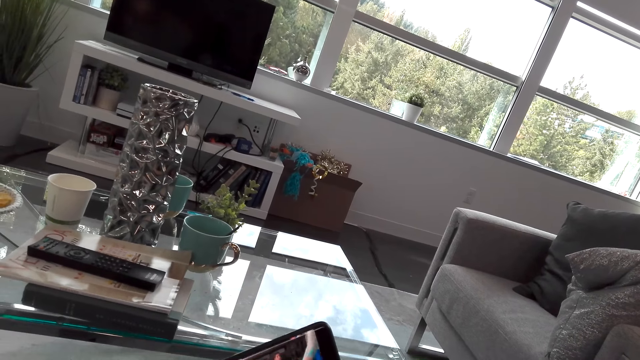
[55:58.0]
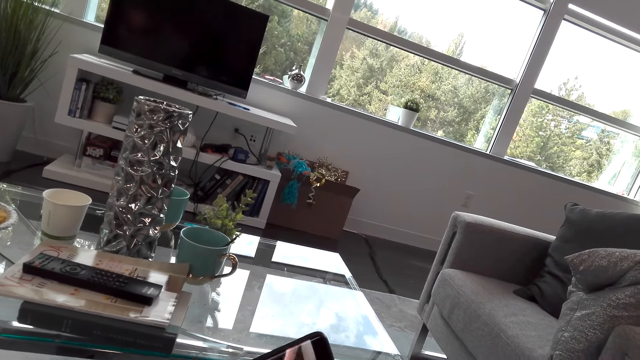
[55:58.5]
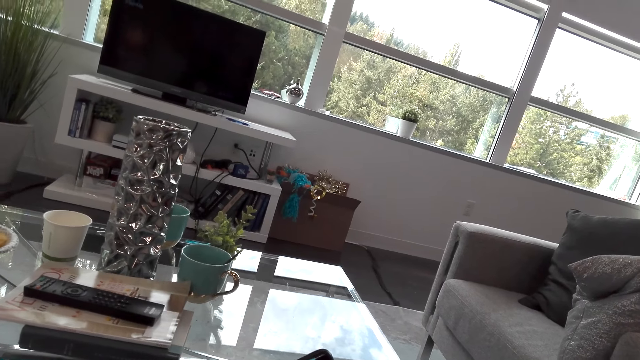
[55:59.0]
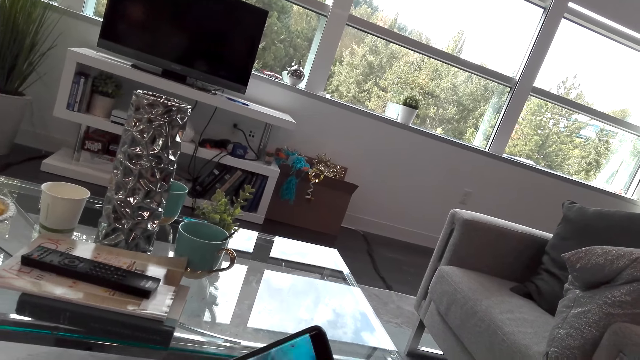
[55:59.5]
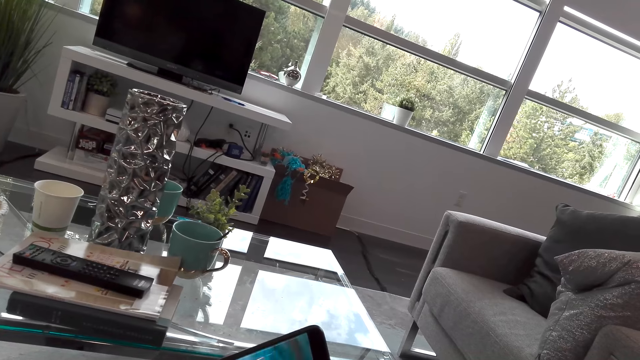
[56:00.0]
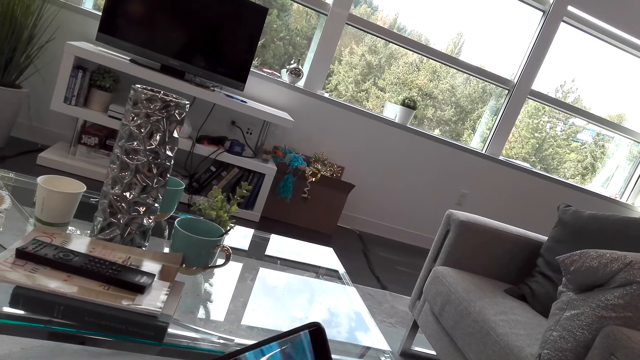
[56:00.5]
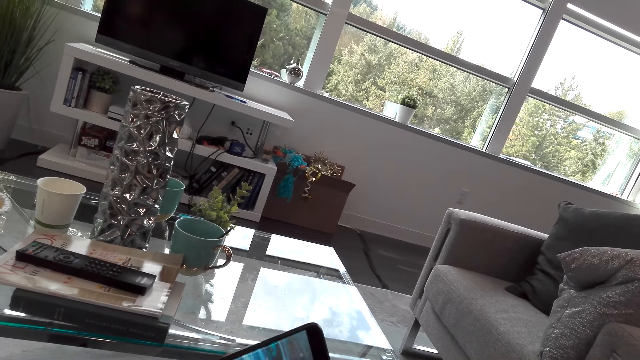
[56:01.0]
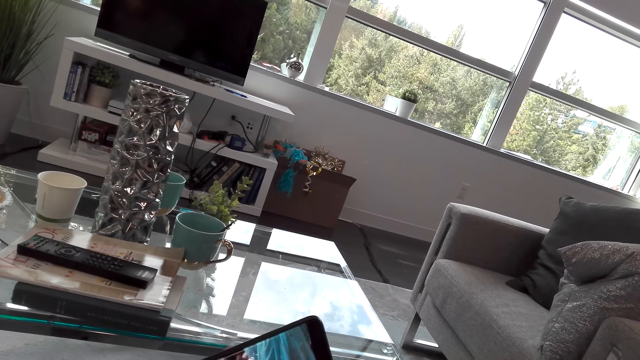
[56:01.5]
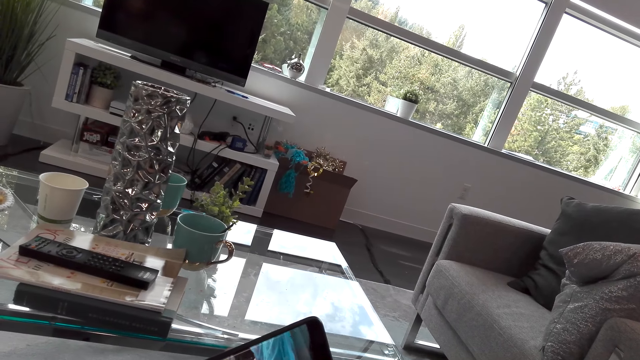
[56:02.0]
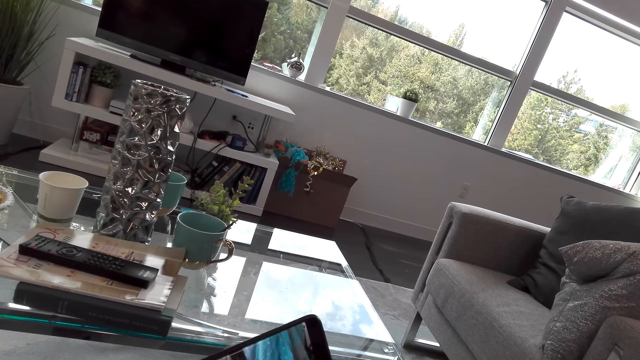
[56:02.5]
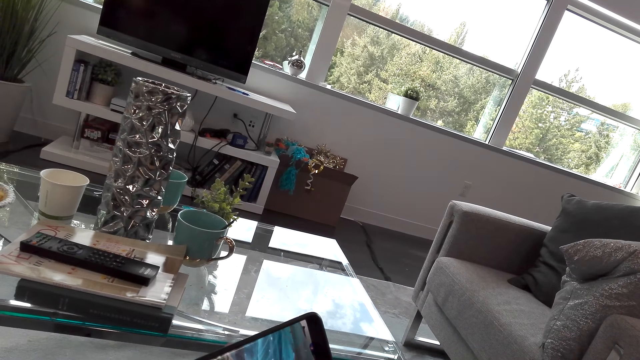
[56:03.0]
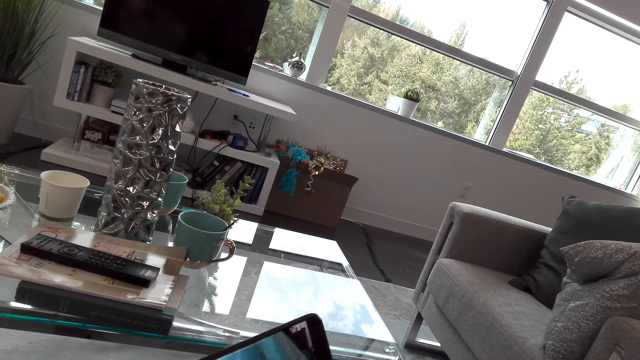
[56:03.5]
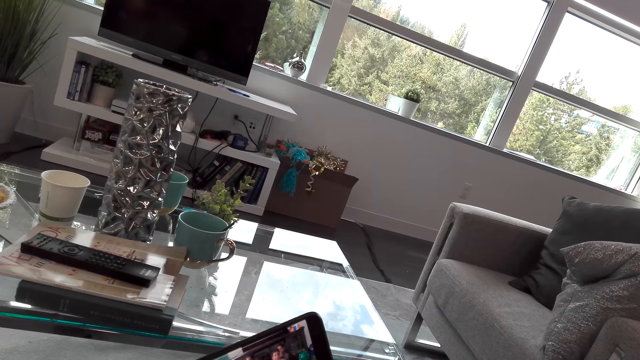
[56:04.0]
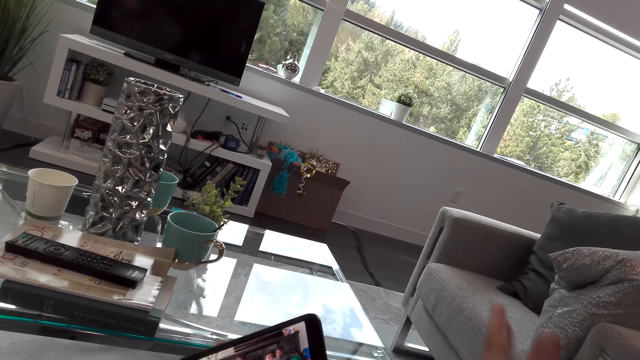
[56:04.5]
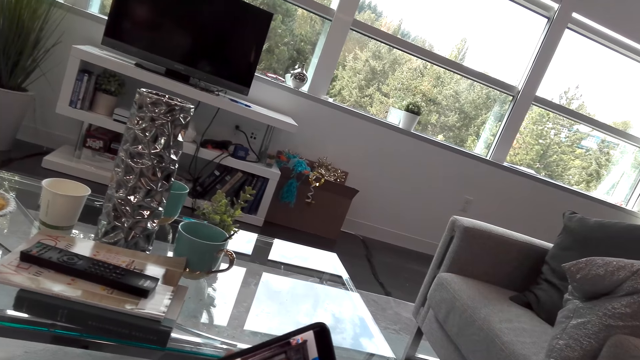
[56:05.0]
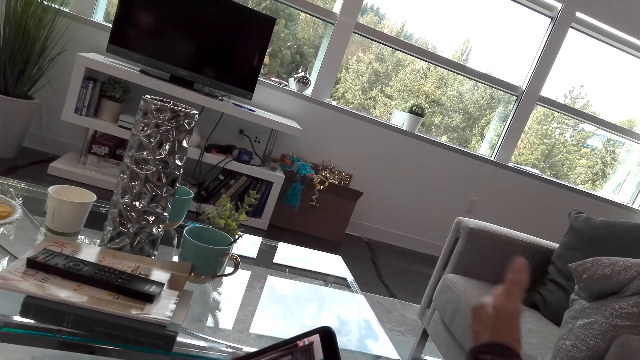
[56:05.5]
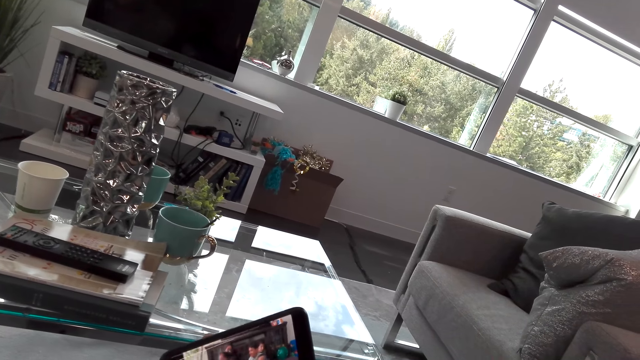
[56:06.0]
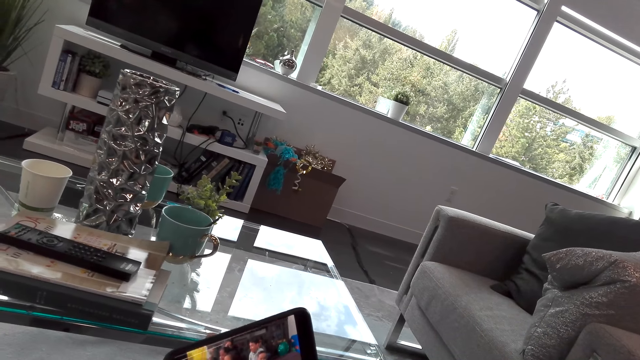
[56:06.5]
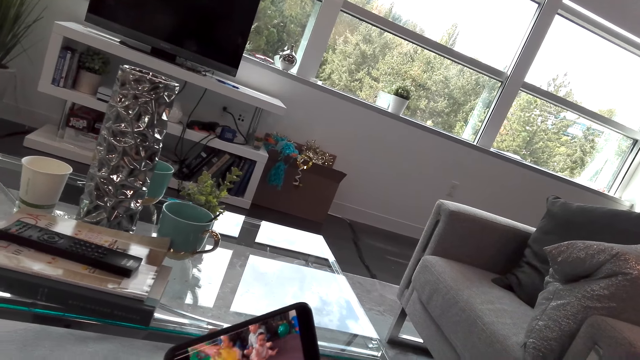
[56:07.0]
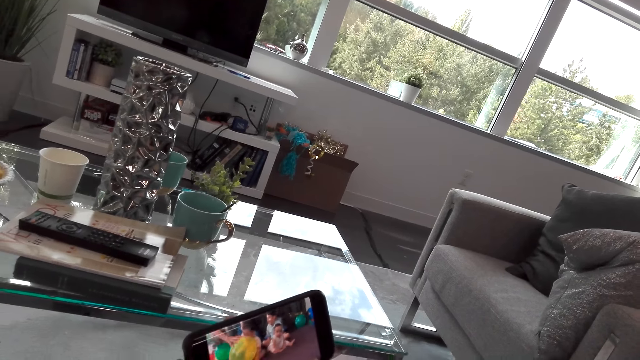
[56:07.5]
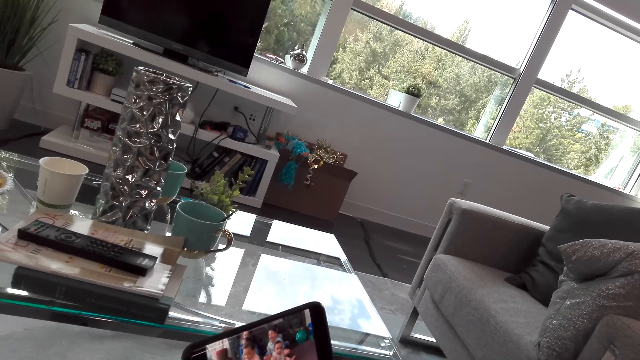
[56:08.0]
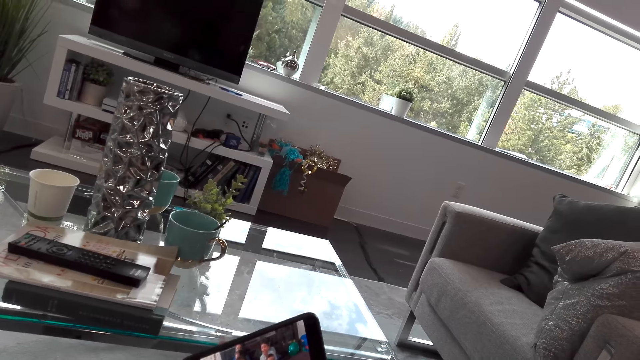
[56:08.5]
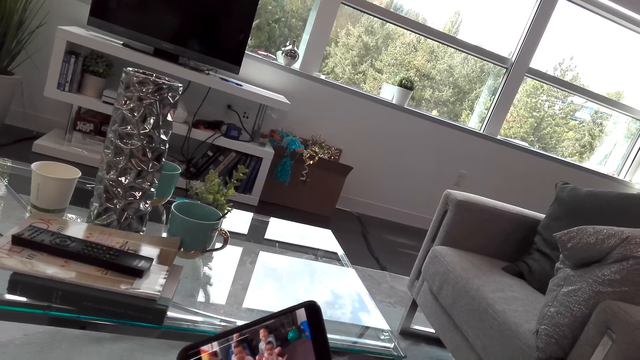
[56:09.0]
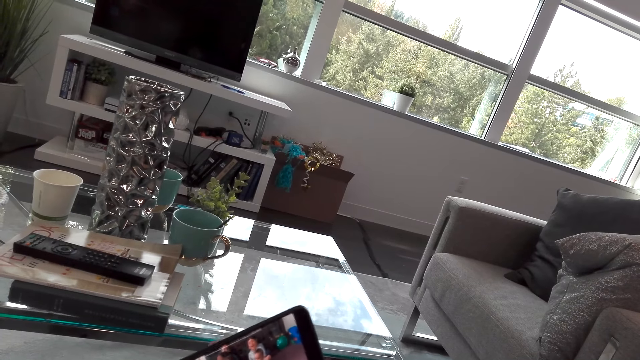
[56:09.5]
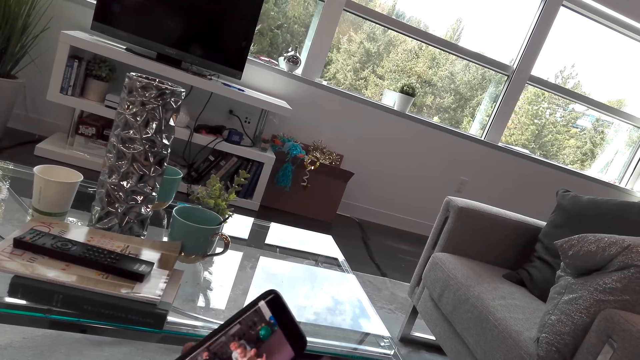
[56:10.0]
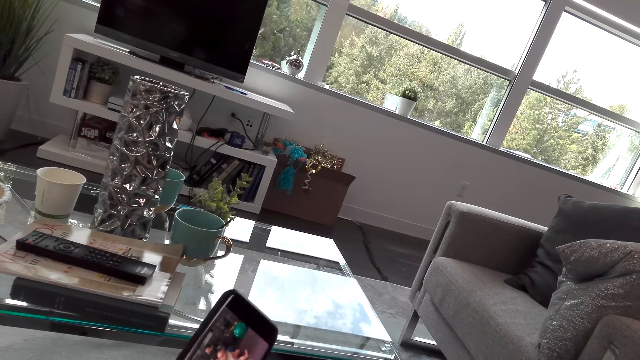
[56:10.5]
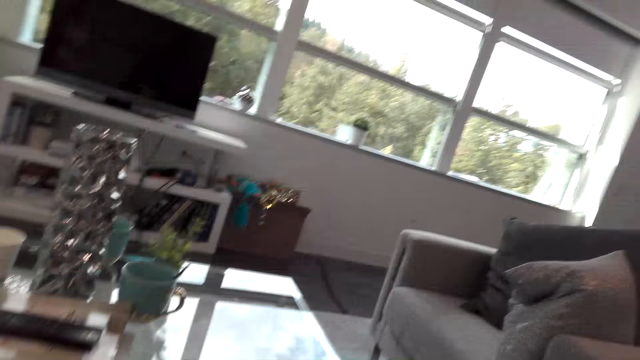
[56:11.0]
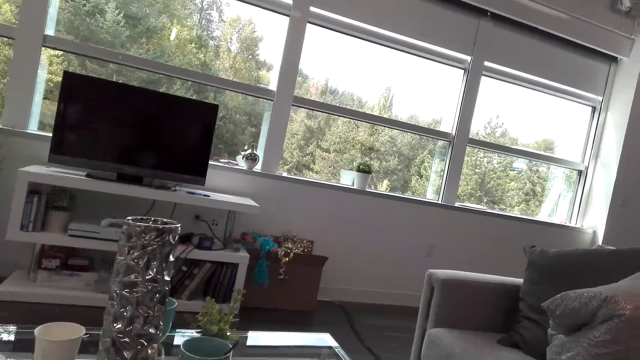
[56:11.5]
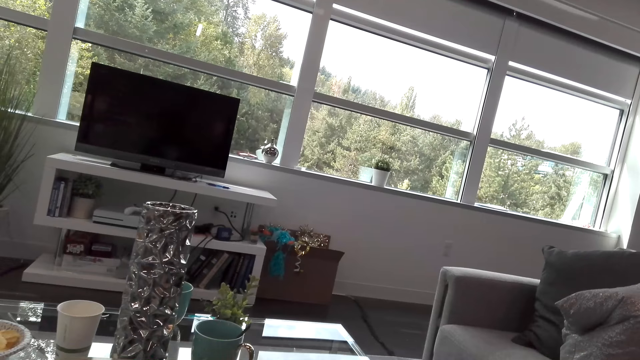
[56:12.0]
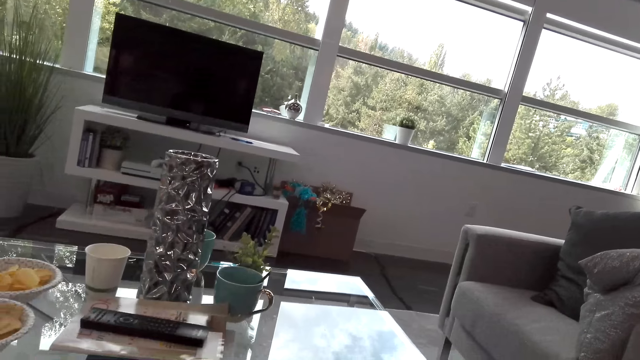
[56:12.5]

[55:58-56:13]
The lady speaks to the camera wearer. The camera wearer speaks to the lady. The lady speaks to the camera wearer. The camera wearer scrolls the phone. The lady moves her hands. The lady laughs with the camera wearer. The camera wearer speaks to the lady.

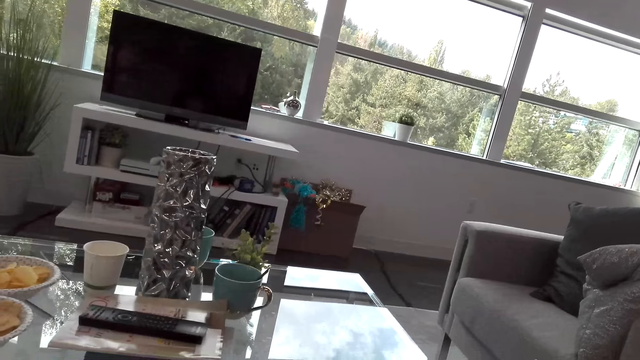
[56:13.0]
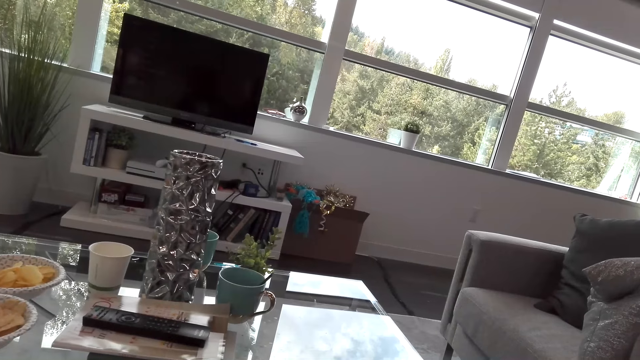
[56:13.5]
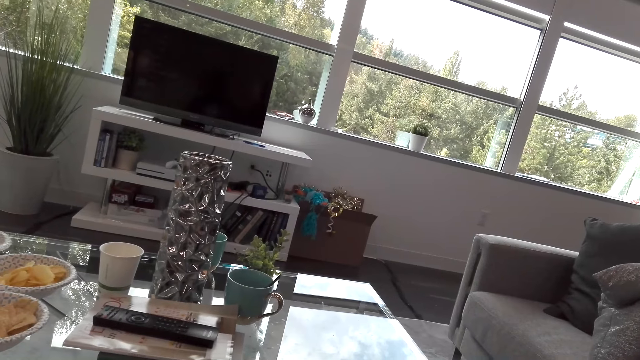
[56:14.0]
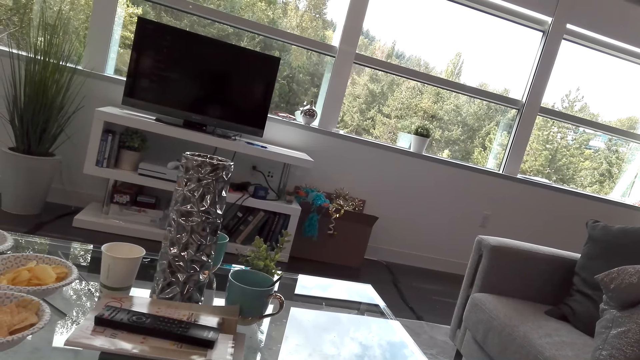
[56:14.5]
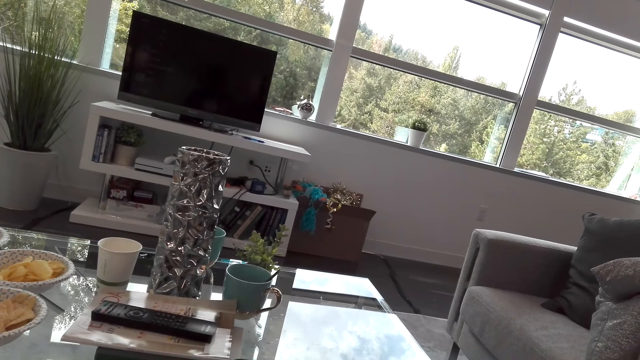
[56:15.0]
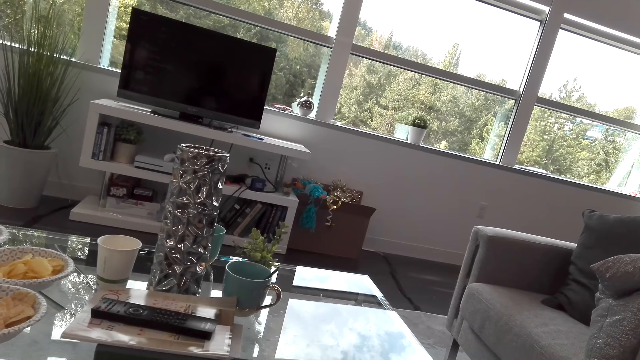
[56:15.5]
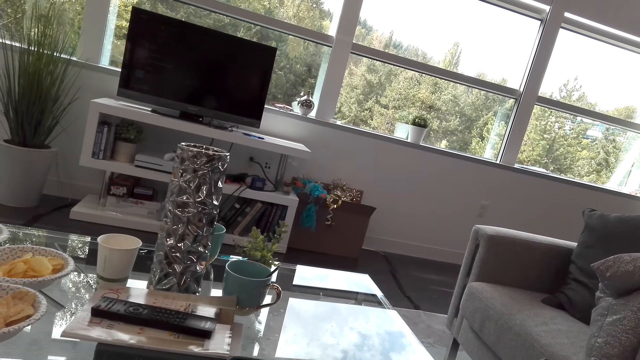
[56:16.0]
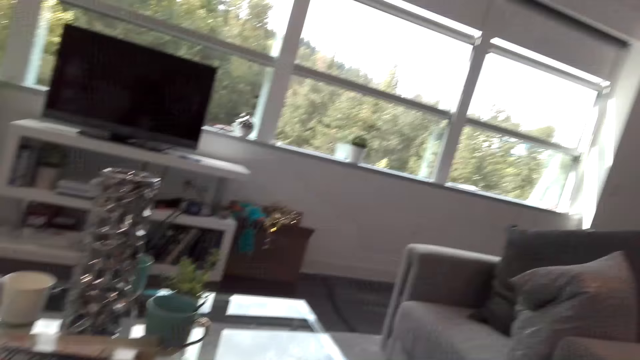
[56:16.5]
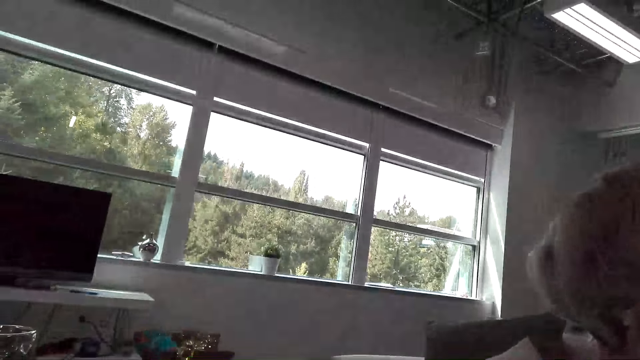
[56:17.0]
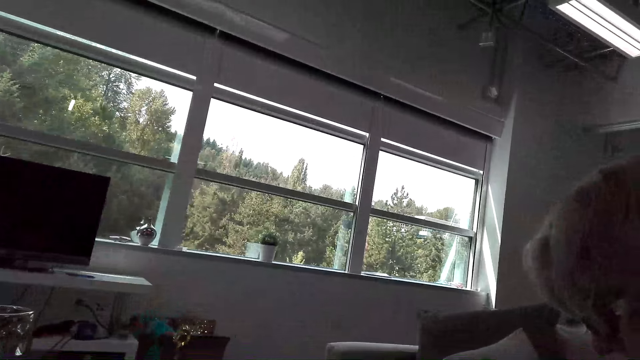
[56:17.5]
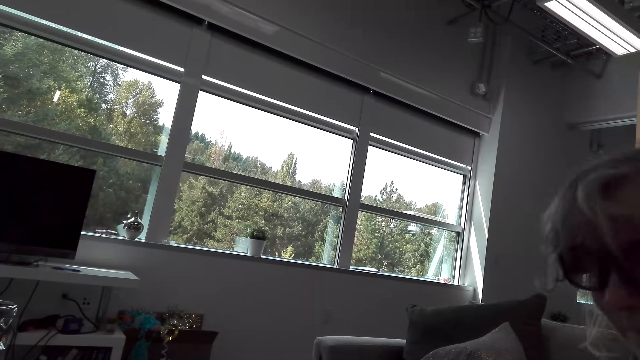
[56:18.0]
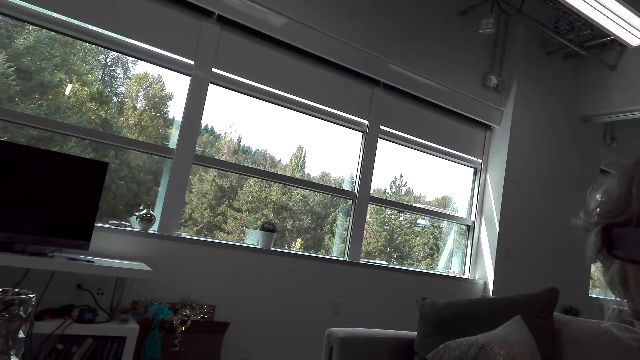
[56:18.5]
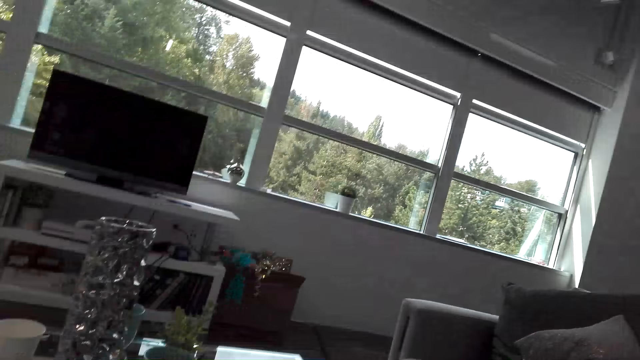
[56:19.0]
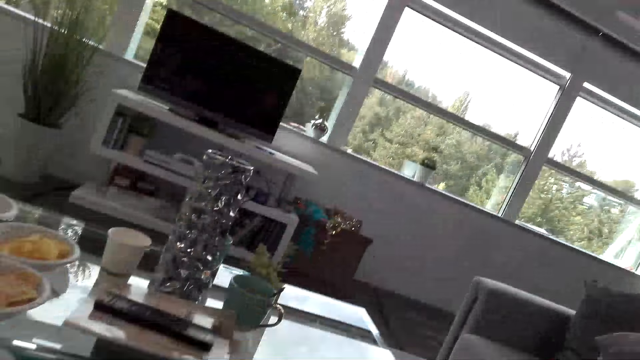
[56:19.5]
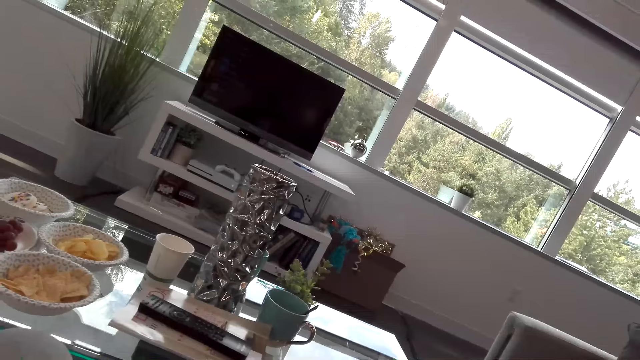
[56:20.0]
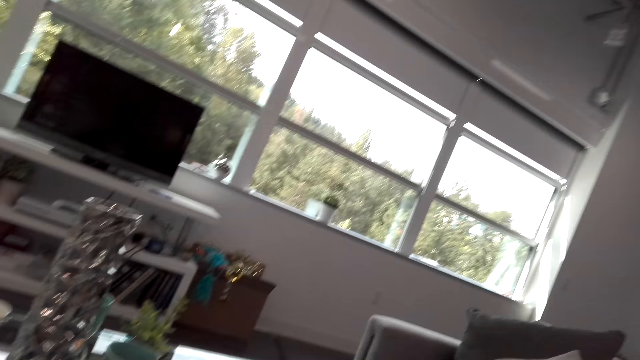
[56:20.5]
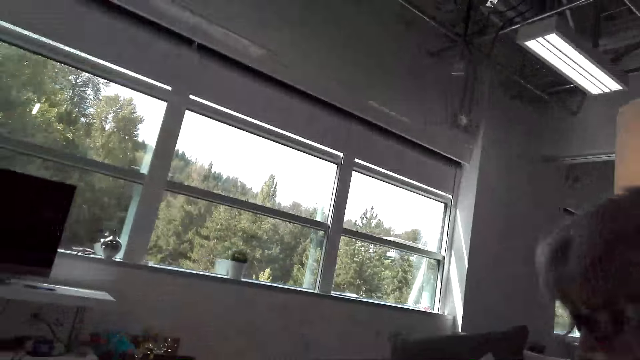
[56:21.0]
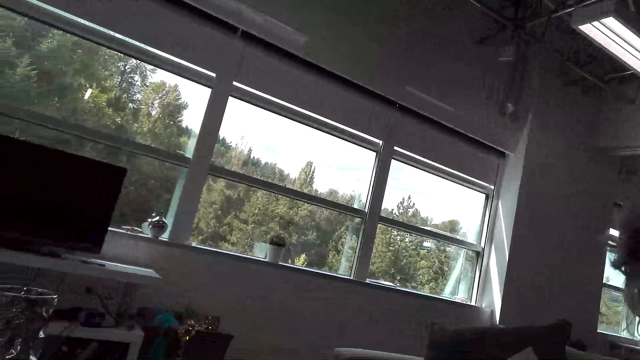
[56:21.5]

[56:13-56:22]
The camera wearer speaks to the lady.
